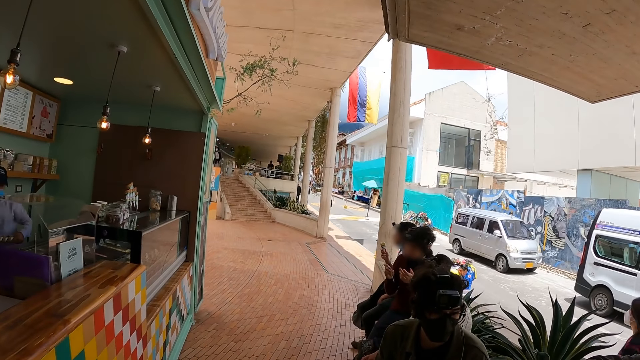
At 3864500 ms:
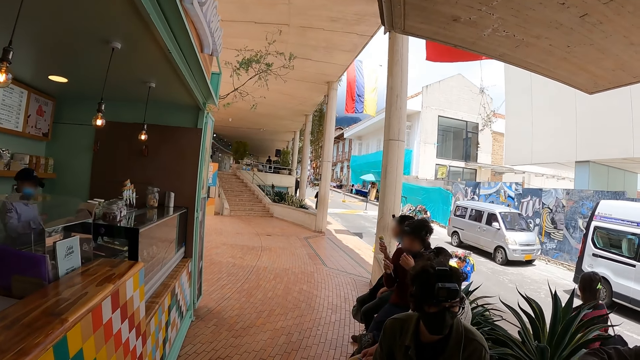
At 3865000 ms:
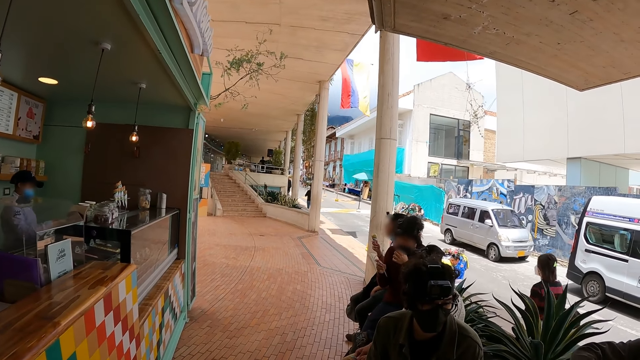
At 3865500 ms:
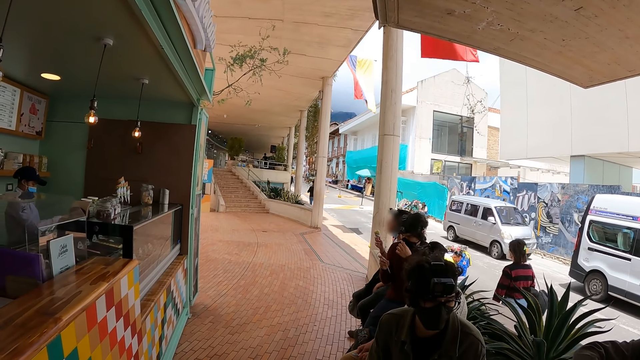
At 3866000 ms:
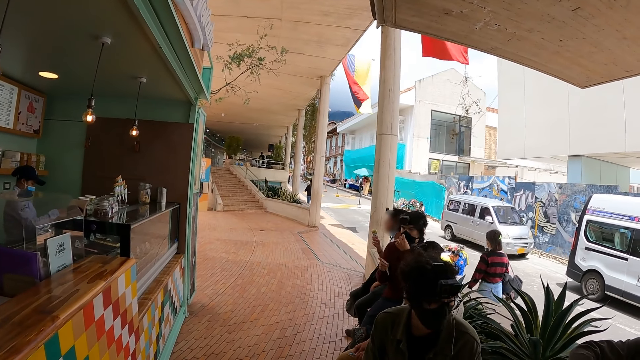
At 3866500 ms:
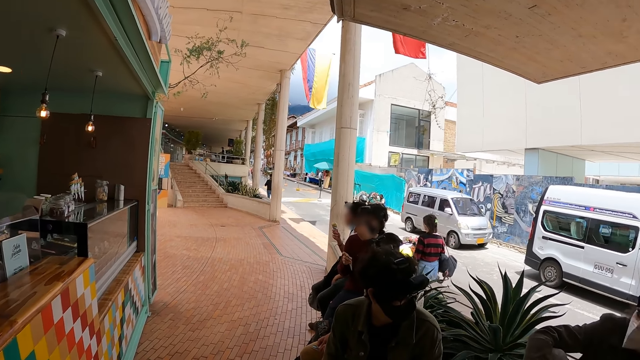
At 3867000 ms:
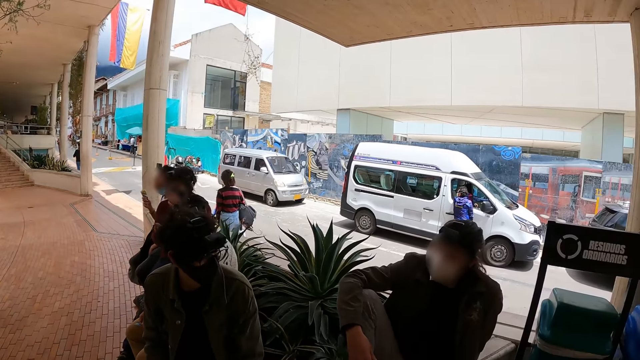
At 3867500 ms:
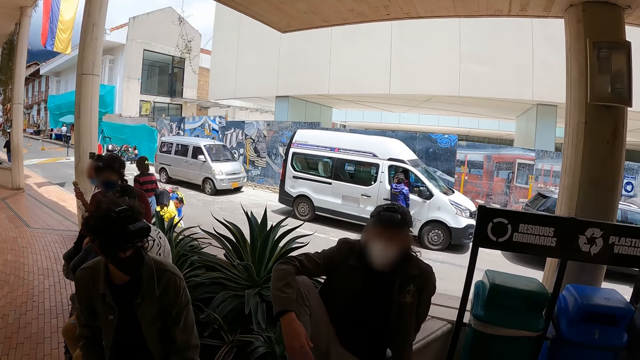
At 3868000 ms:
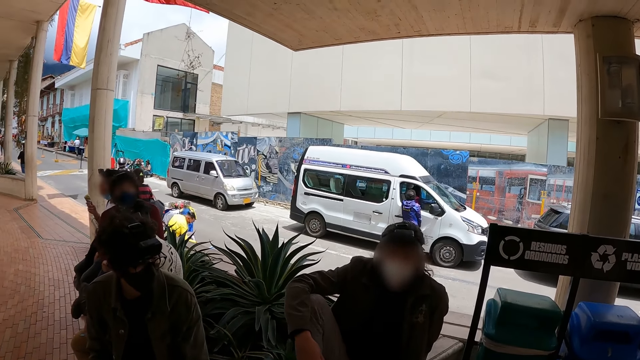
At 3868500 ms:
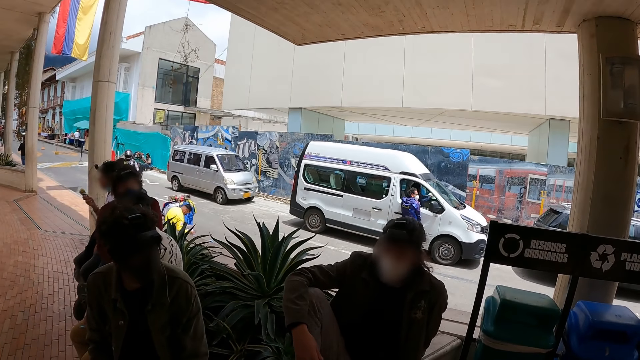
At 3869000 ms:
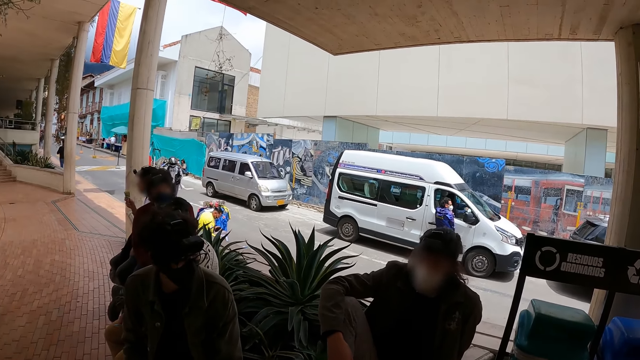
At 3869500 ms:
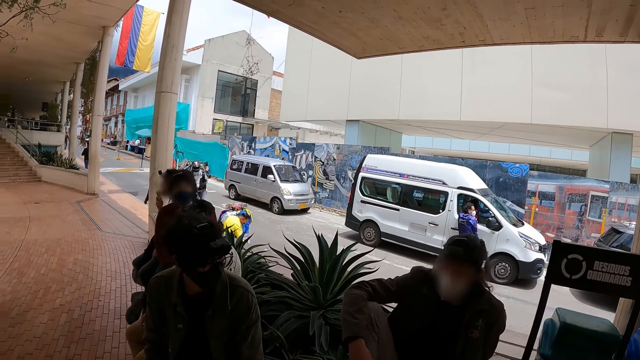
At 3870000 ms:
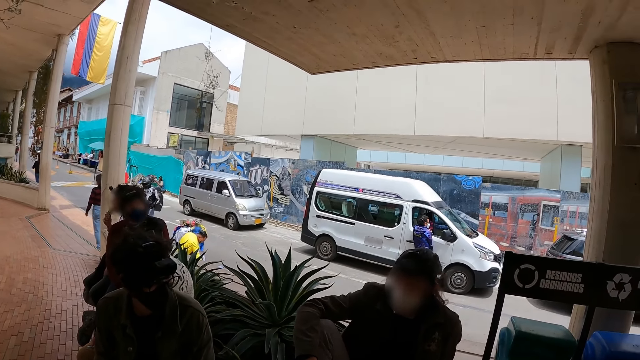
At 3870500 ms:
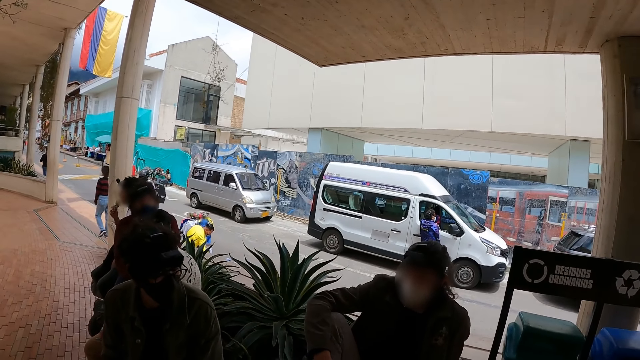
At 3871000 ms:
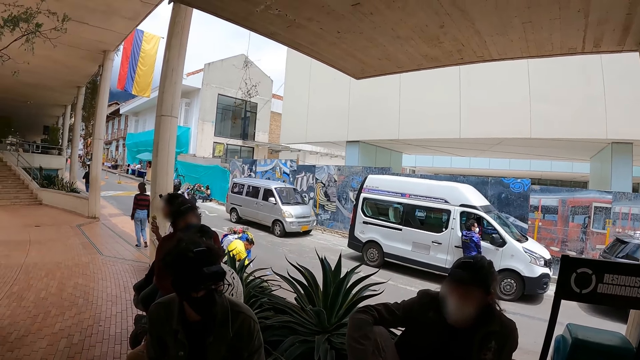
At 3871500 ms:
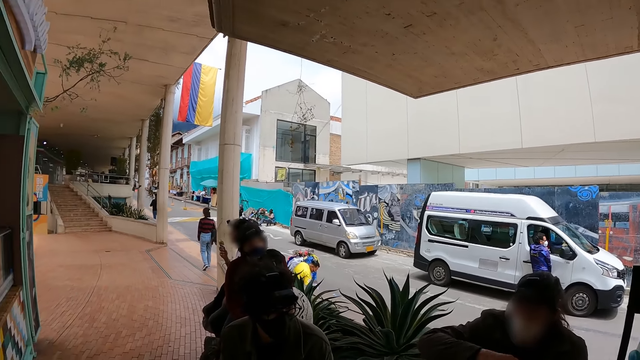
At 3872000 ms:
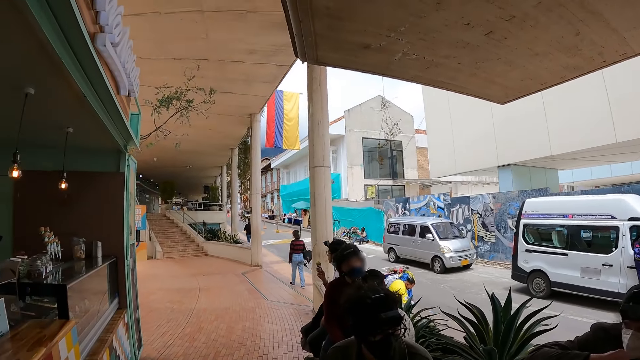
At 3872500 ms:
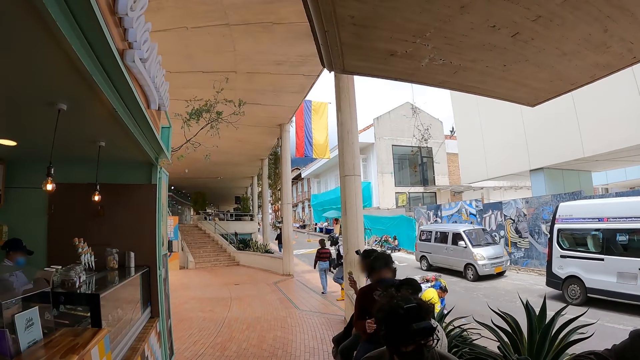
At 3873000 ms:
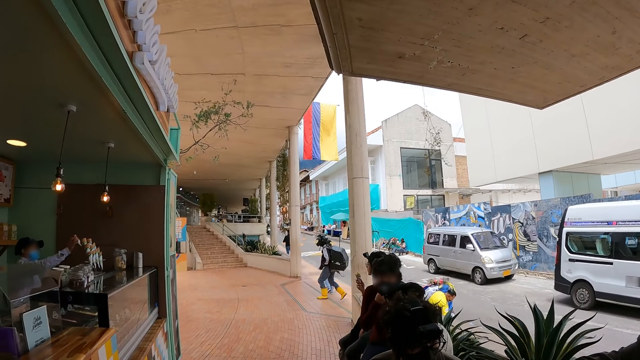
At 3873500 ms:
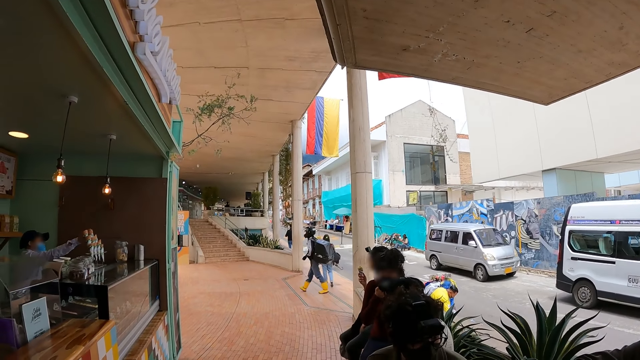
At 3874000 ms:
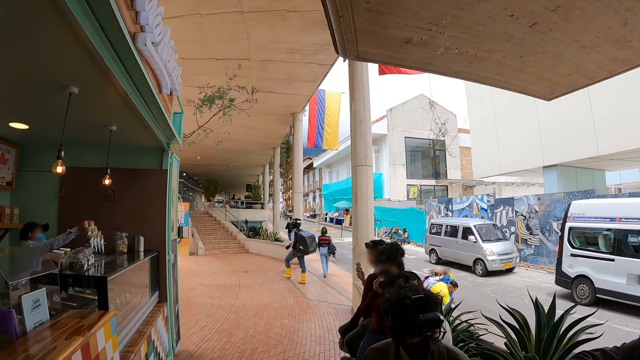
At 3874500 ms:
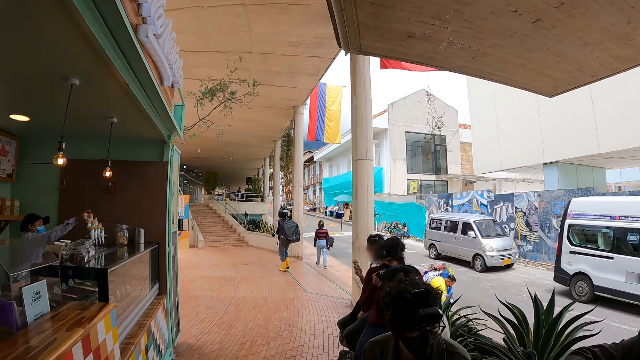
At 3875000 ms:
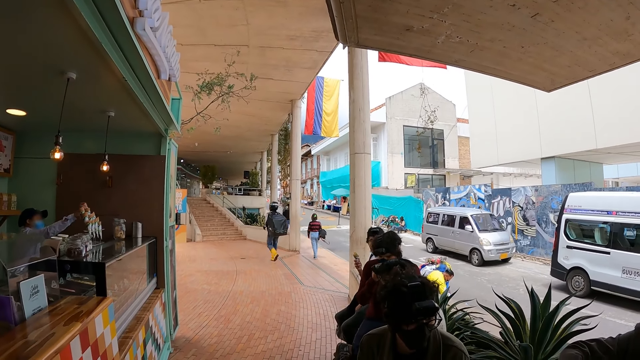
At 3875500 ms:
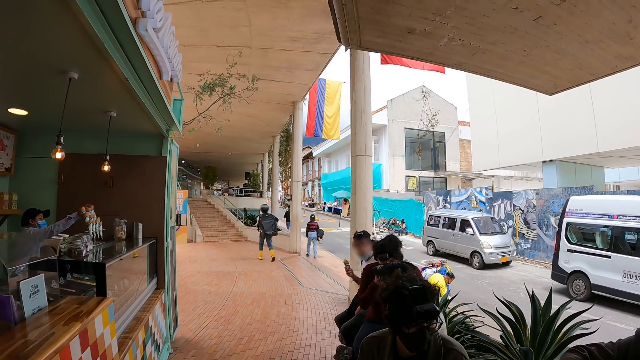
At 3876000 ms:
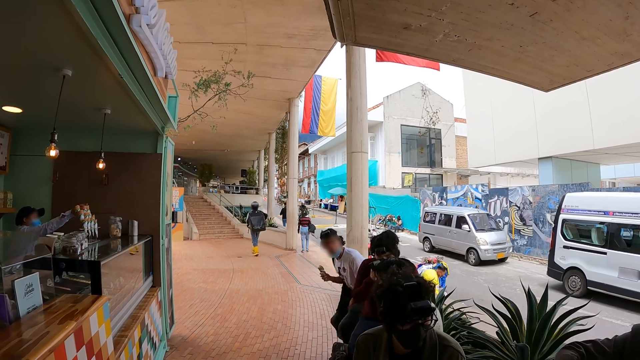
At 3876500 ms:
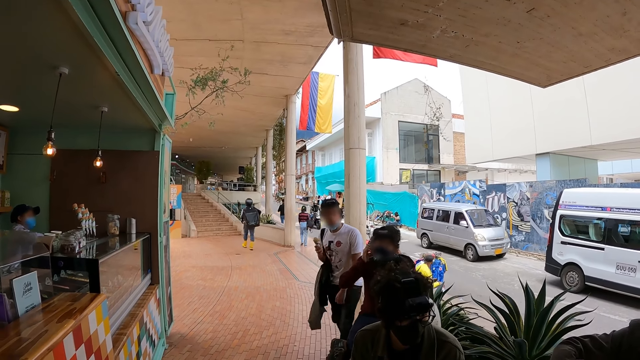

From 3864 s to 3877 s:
The camera wearer stares at a man. They look around.

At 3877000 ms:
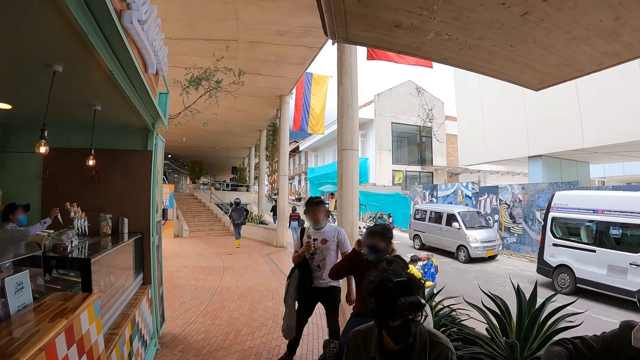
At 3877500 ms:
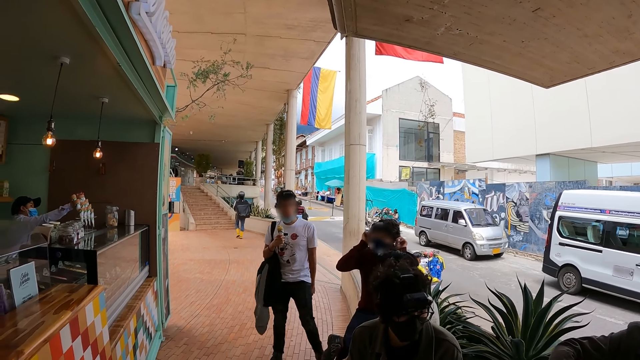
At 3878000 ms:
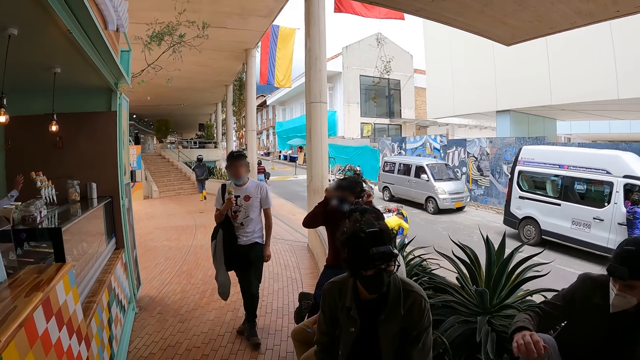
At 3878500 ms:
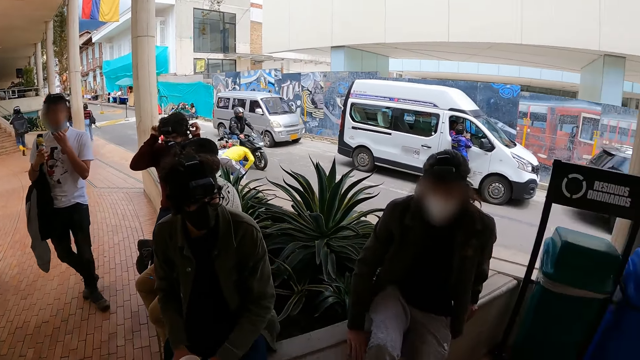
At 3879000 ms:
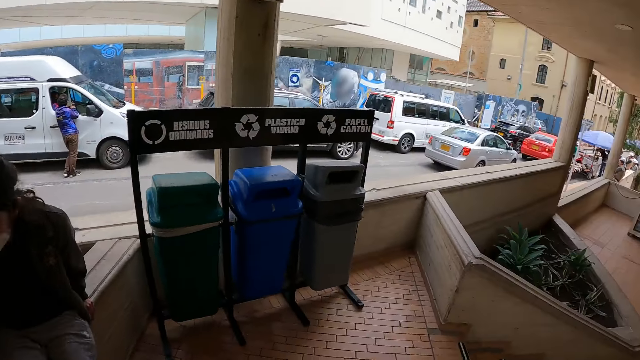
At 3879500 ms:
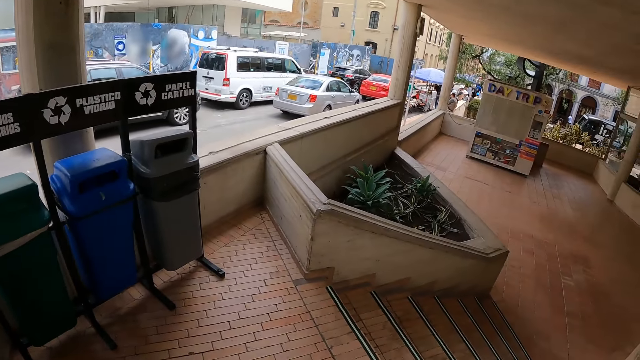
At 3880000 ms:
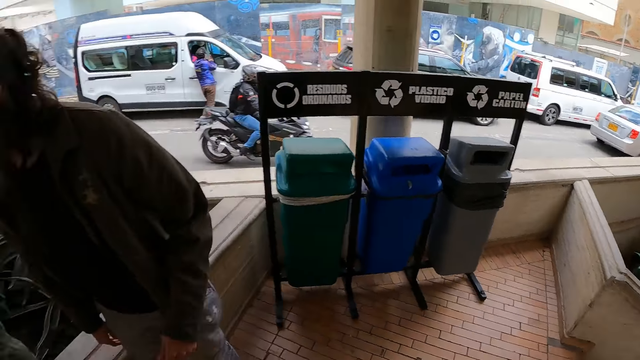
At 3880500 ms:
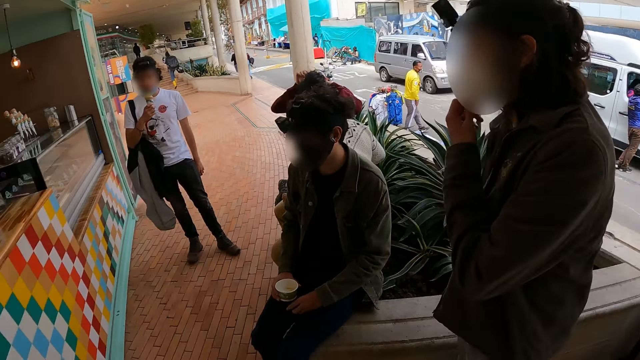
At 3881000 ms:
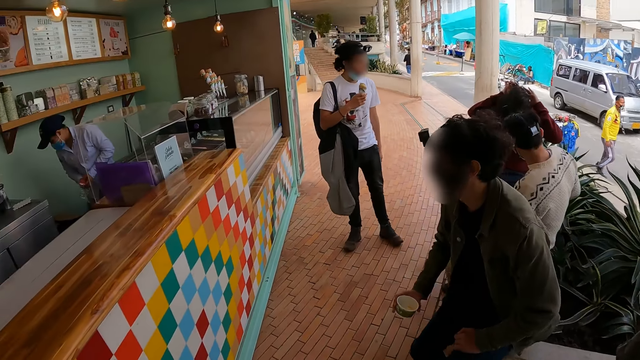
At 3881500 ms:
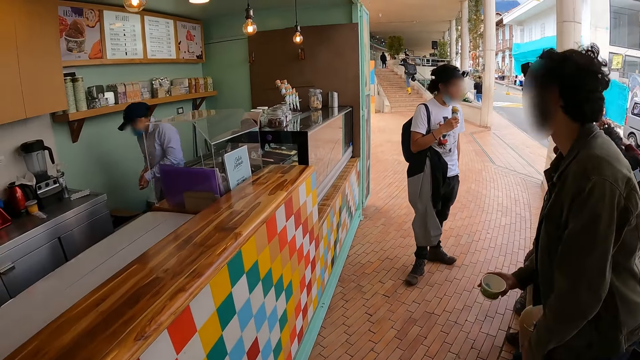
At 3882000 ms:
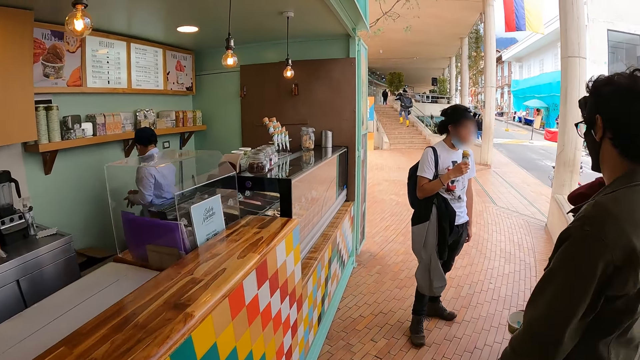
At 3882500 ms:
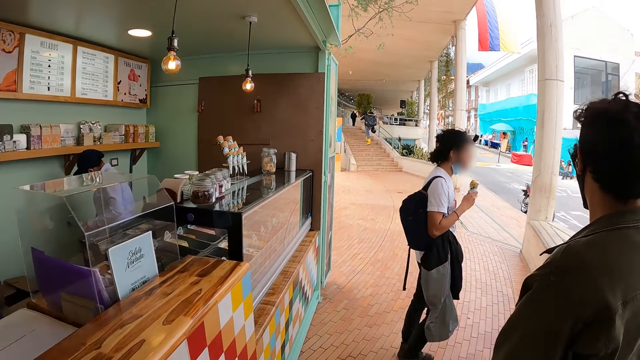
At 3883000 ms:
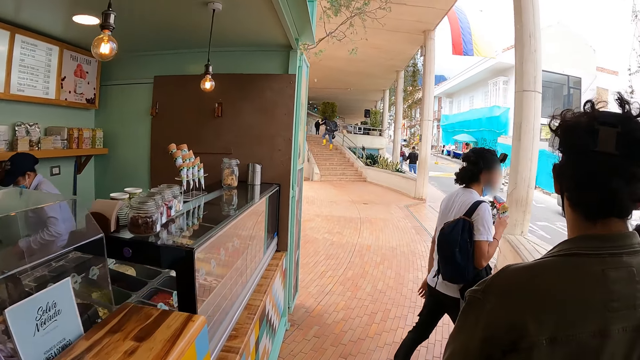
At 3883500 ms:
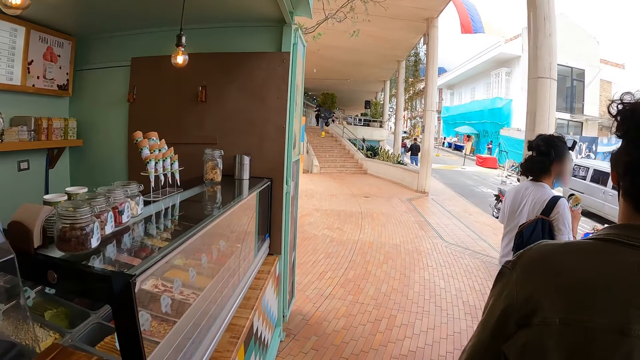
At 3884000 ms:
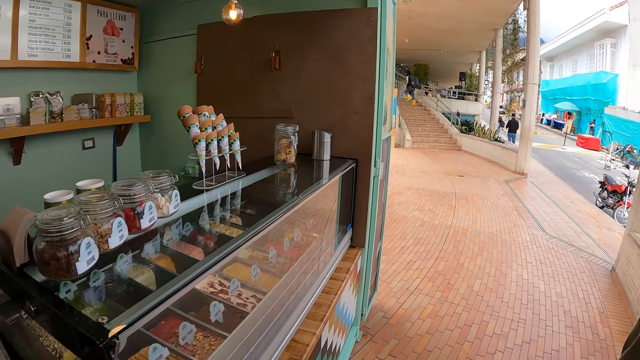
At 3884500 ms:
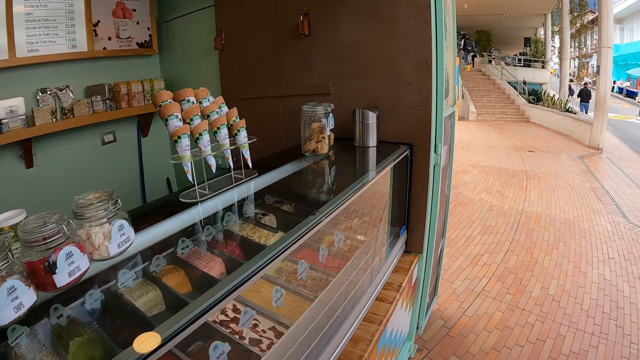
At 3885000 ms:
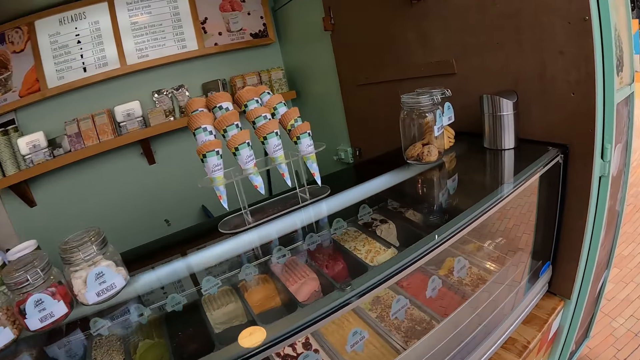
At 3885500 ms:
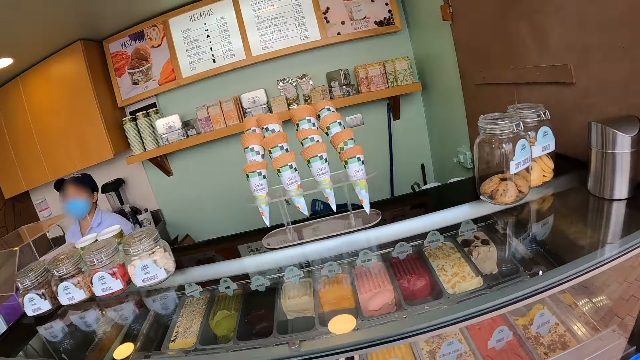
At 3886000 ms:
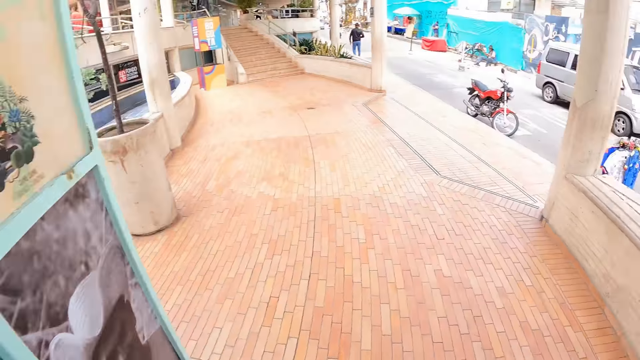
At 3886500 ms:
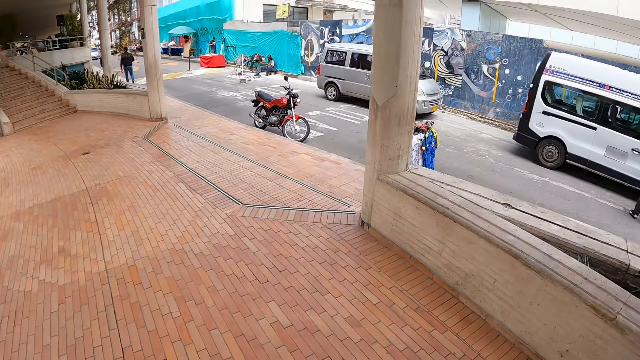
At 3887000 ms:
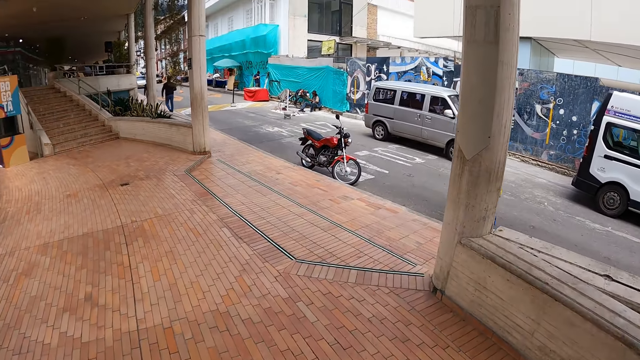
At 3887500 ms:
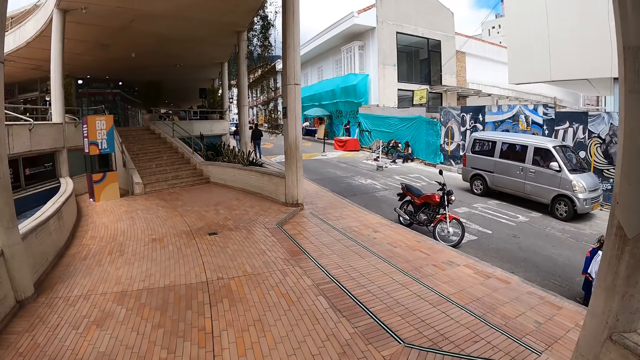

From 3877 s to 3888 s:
The camera wearer walks around the pavement. They look around.
